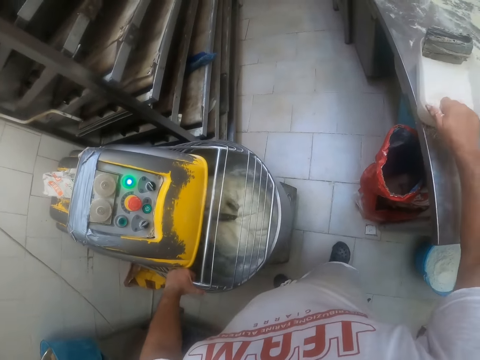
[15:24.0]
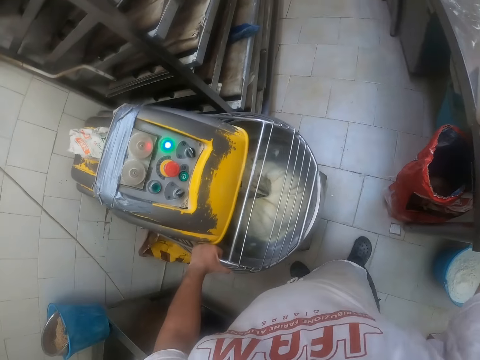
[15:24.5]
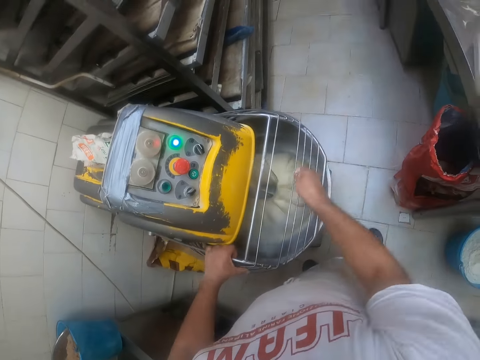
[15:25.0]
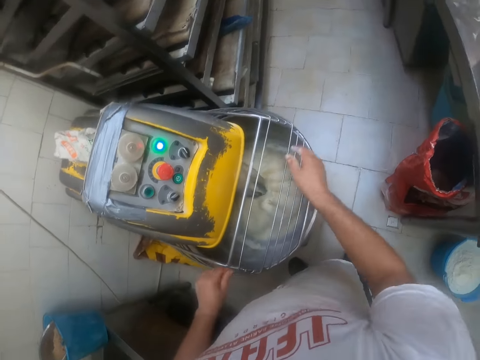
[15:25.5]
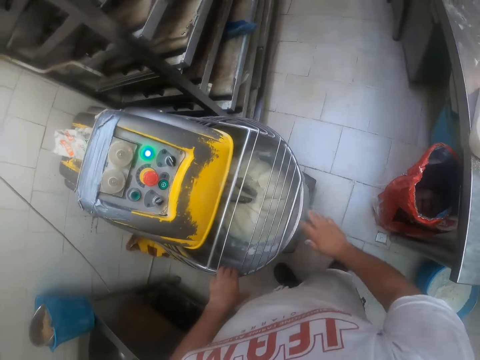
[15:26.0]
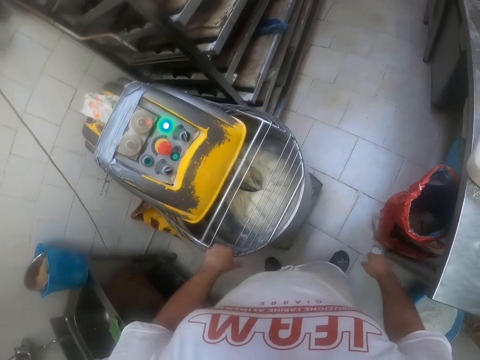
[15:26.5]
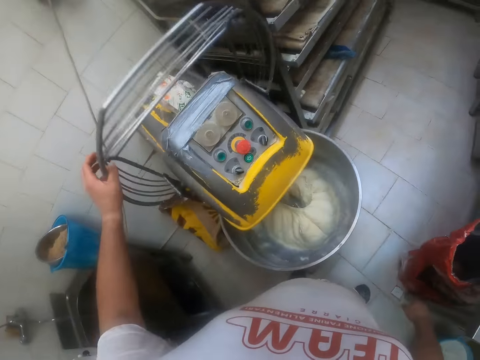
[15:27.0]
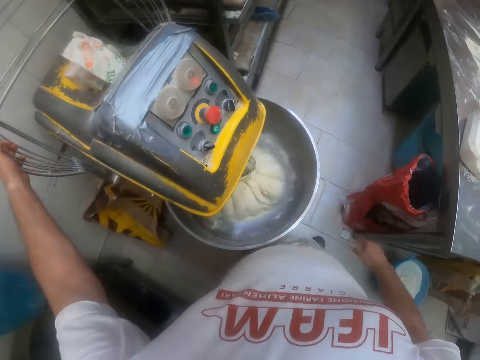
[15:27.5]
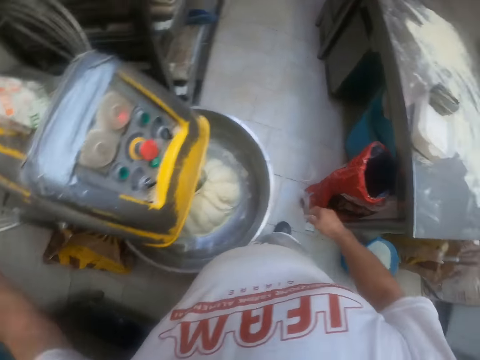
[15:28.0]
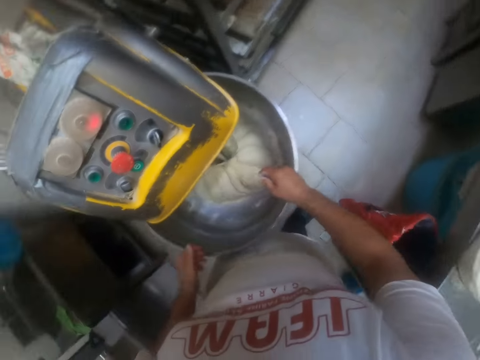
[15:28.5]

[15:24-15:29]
The camera wearer packs some flour from the container on the countertop with his right hand. He pours the flour in his right hand into the dough in the dough mixer. He opens the dough mixer with his left hand.

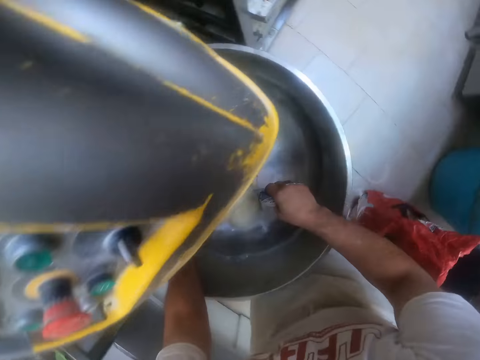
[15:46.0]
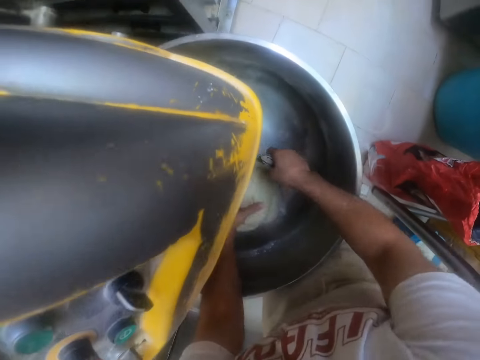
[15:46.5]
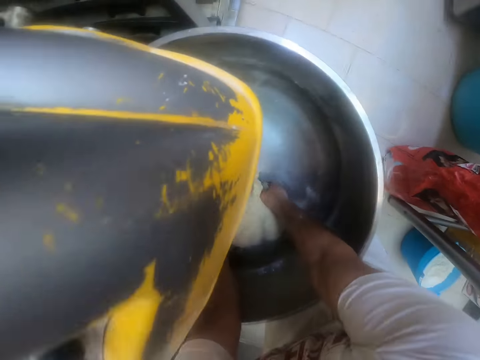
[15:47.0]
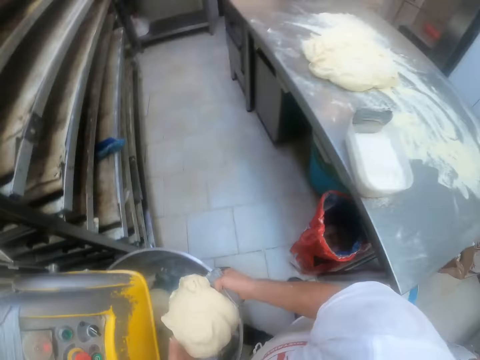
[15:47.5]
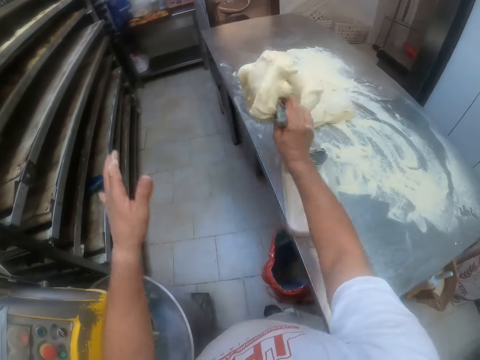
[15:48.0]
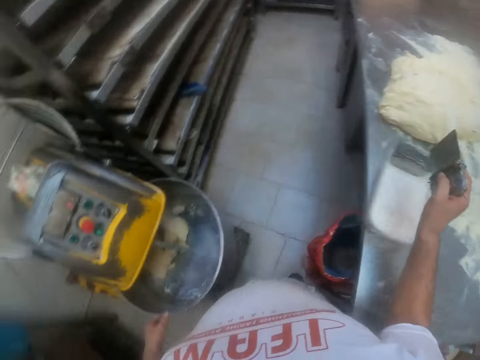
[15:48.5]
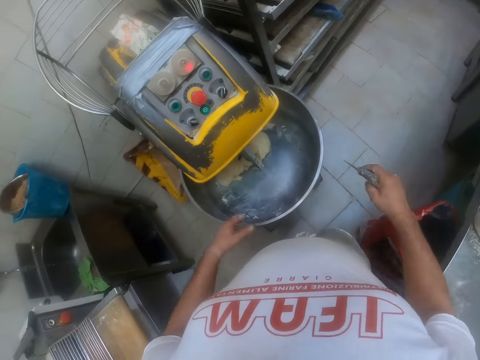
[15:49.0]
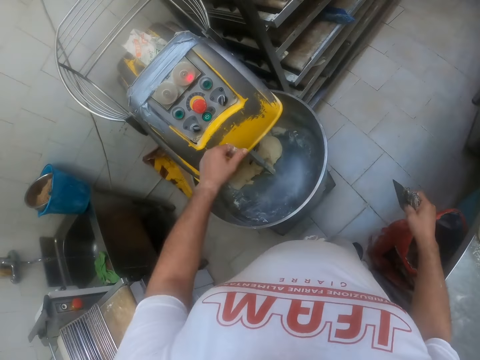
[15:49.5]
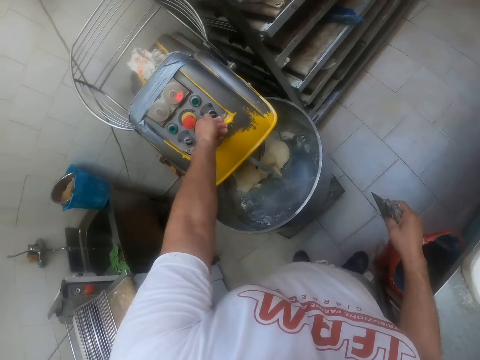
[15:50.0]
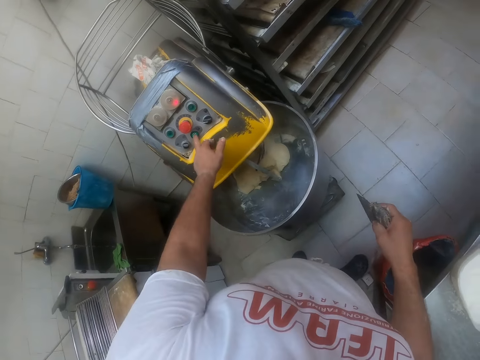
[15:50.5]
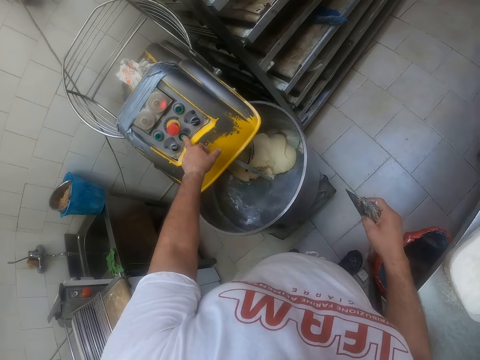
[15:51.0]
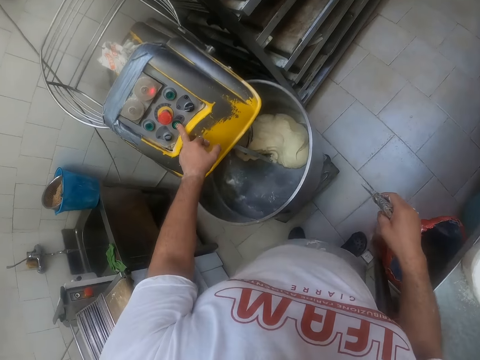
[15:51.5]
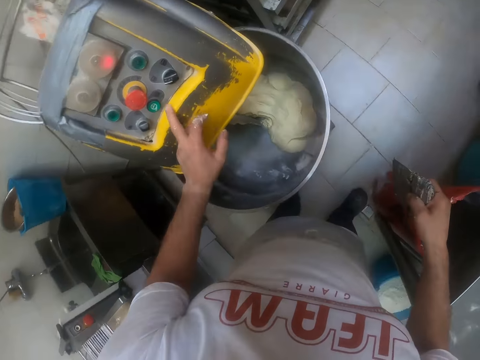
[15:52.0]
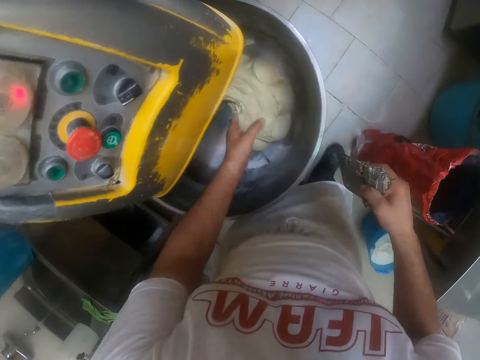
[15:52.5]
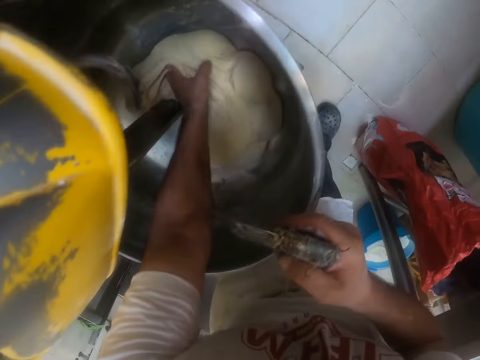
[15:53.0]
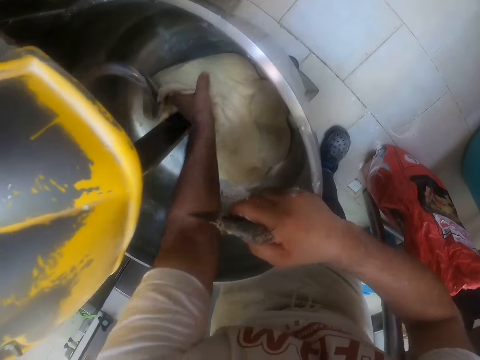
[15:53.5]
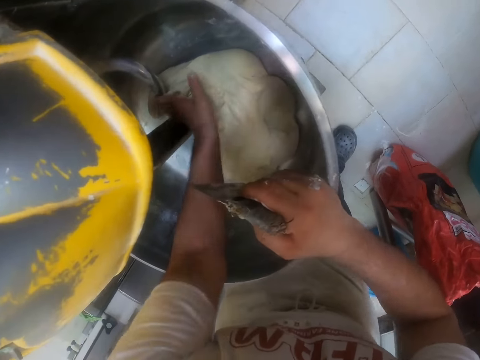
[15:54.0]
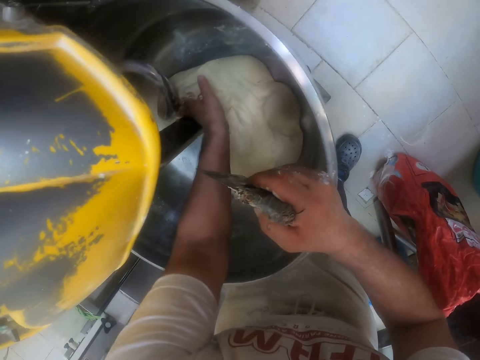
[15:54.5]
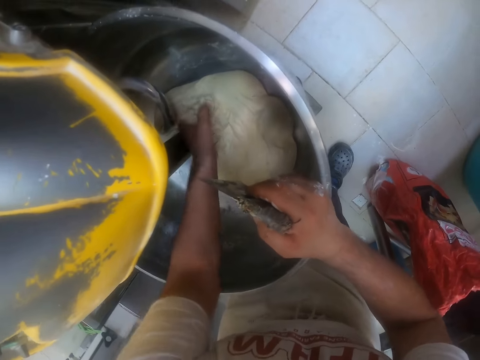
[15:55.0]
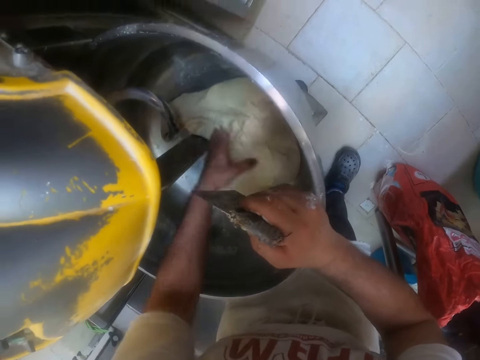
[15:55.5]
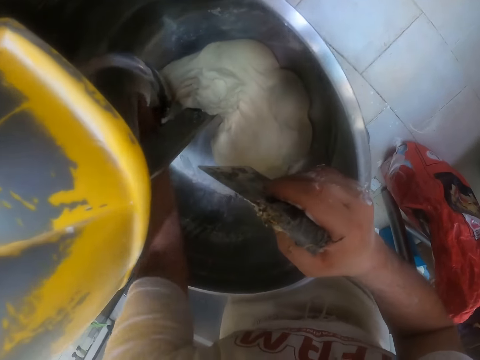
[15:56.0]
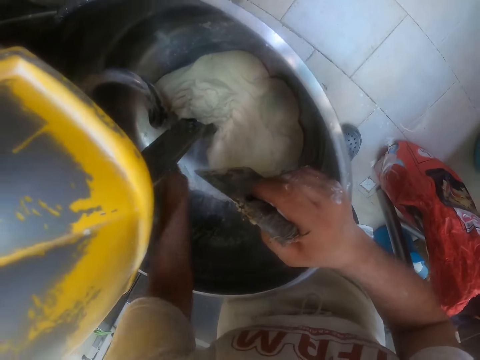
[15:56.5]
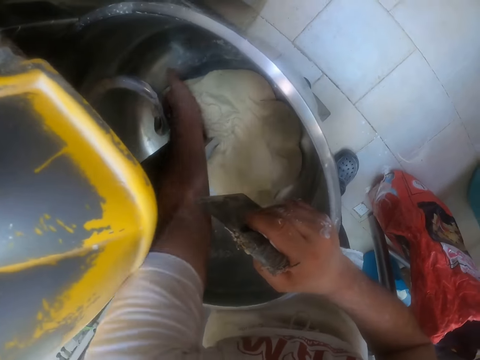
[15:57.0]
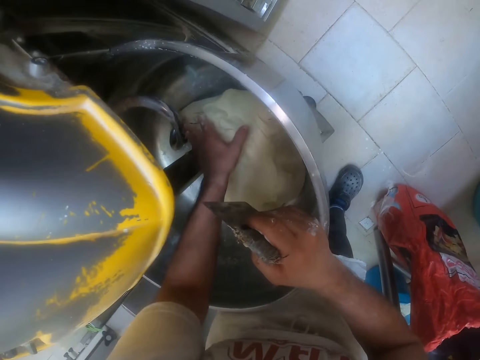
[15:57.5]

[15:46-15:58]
The camera wearer picks up the dough with both hands from the dough mixing machine. He throws the dough on the countertop. He turns a knob on the dough mixer with his left hand. He presses the button on the dough mixer with his left hand. He packs some dough in the dough mixer with his left hand. He mixes the dough in the dough mixing machine with the left hand.

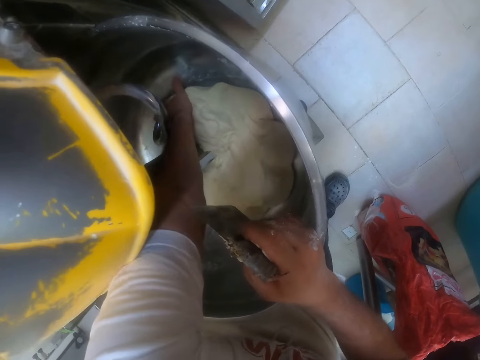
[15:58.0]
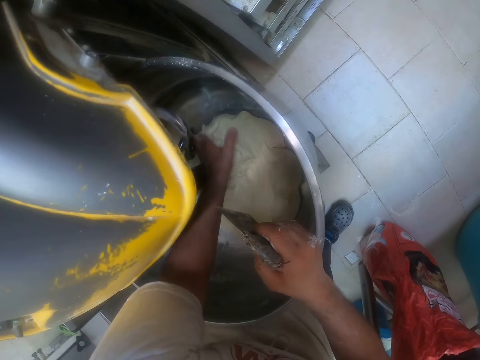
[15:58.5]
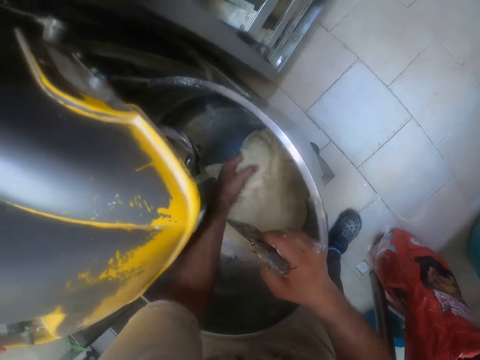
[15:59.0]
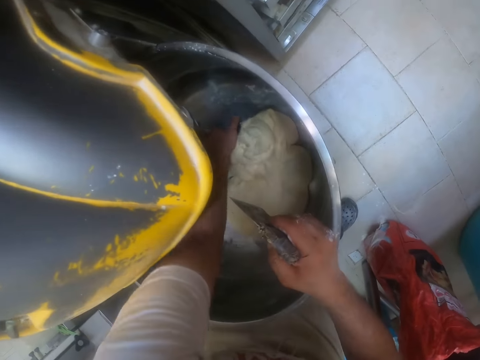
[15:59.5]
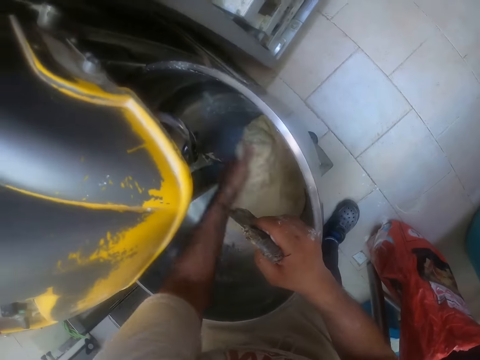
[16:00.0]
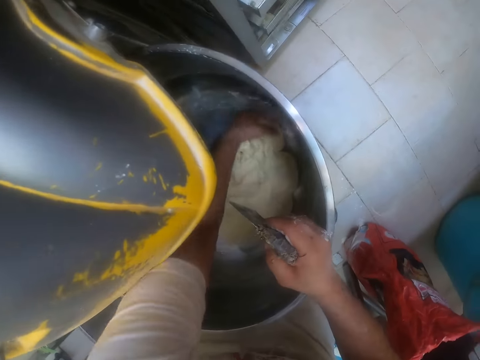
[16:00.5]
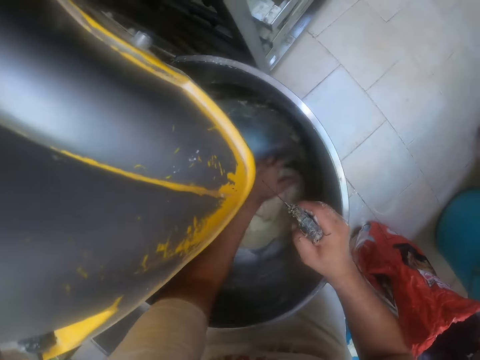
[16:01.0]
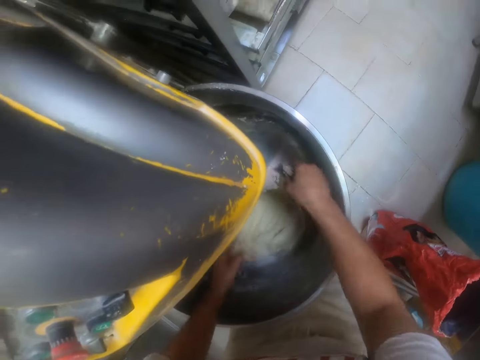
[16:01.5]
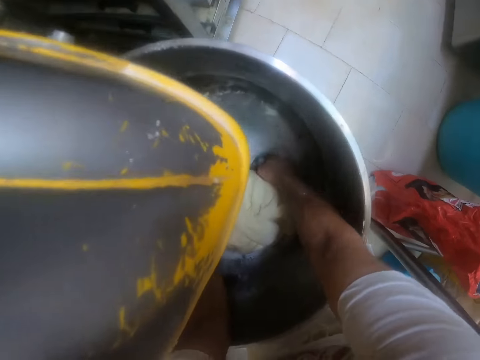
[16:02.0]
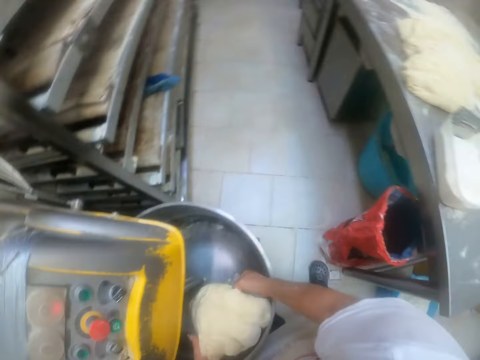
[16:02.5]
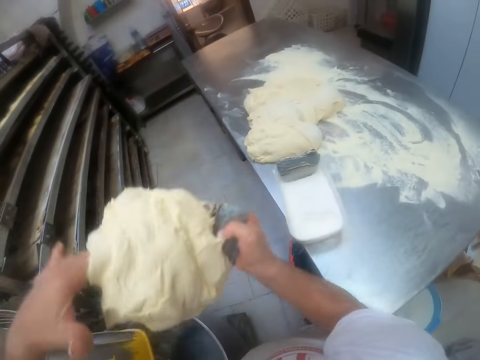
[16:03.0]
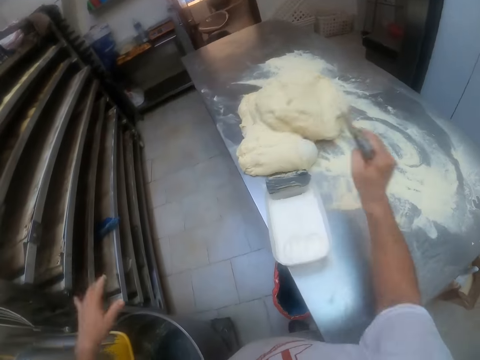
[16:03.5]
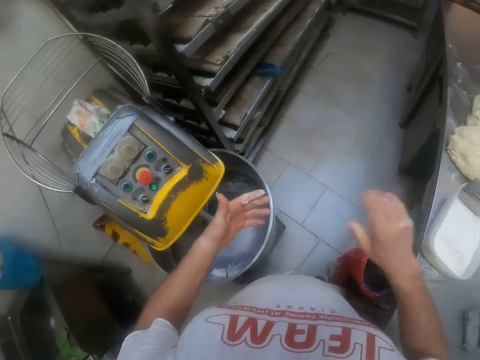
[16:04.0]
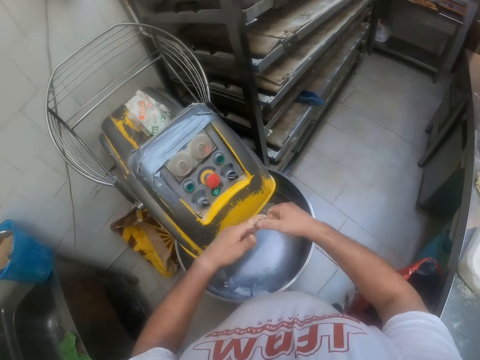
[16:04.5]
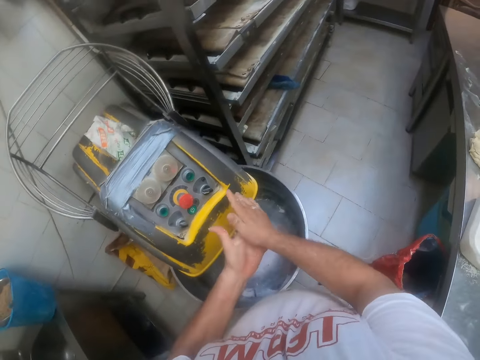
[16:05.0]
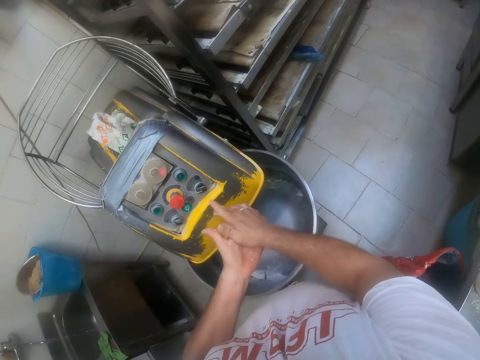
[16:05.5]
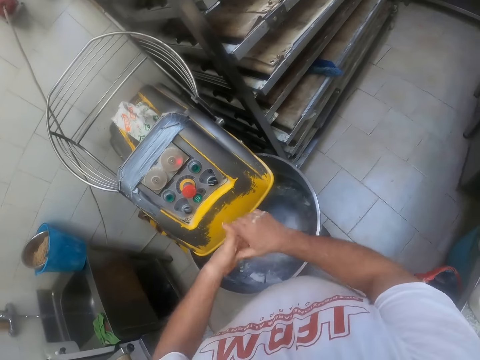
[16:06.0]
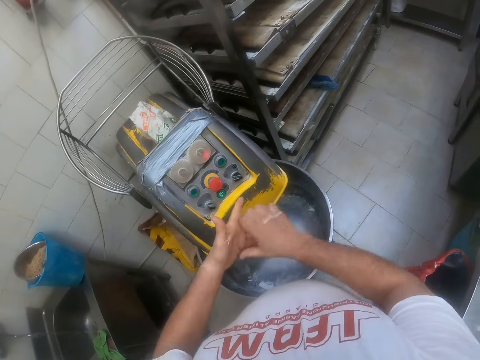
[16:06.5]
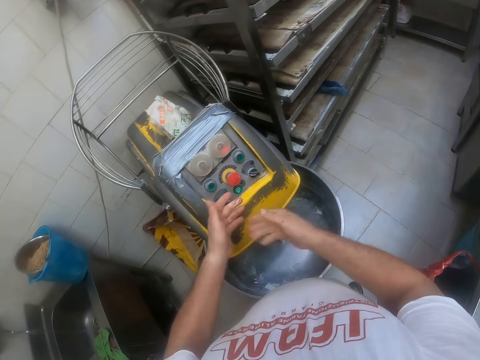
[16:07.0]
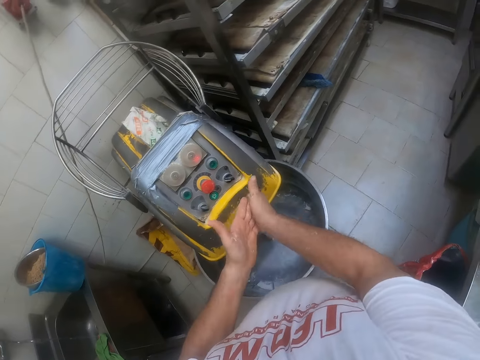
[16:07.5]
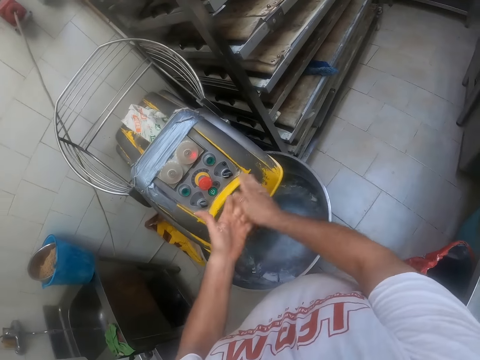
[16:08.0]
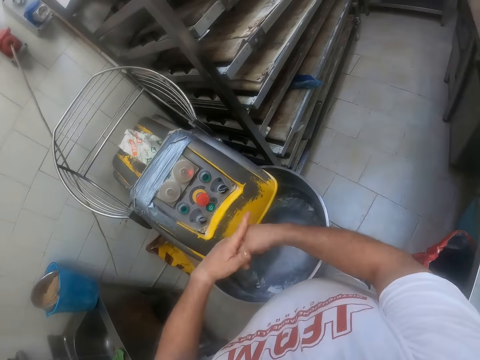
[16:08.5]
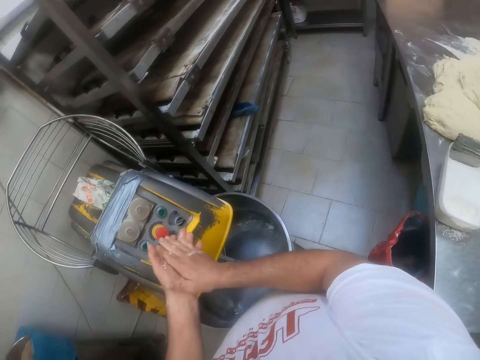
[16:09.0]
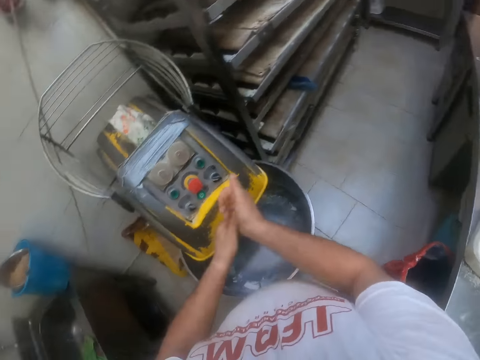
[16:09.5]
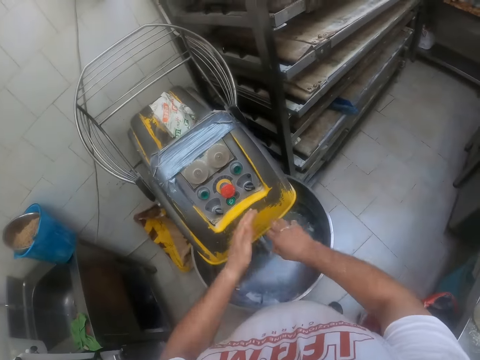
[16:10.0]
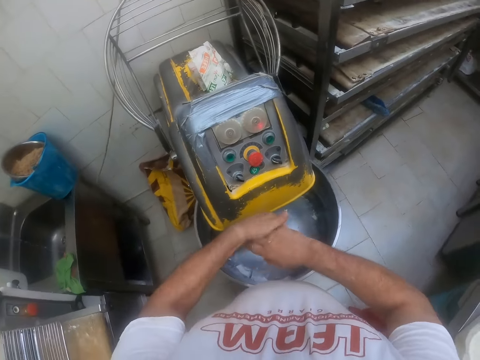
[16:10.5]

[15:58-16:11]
The camera wearer packs the dough from the dough mixer with the dough scraper in his right hand and his left hand. He throws the dough on the countertop. He rubs his hands together. He removes dough remains from both hands.
